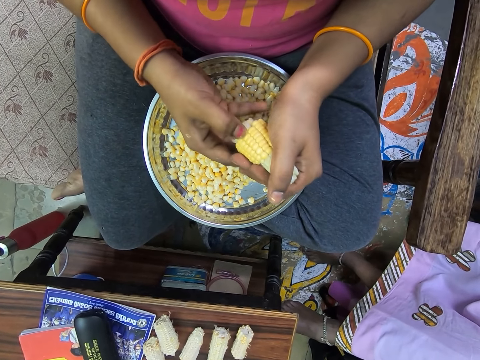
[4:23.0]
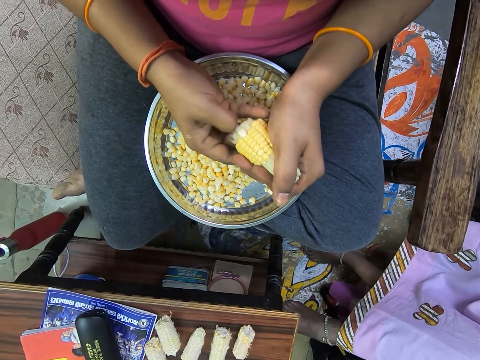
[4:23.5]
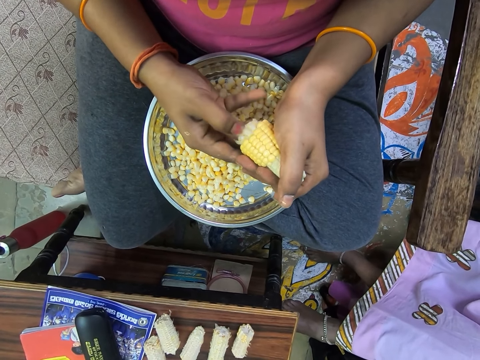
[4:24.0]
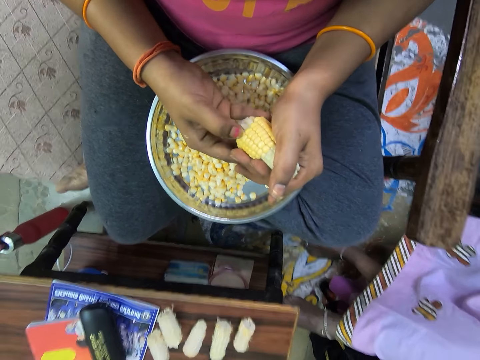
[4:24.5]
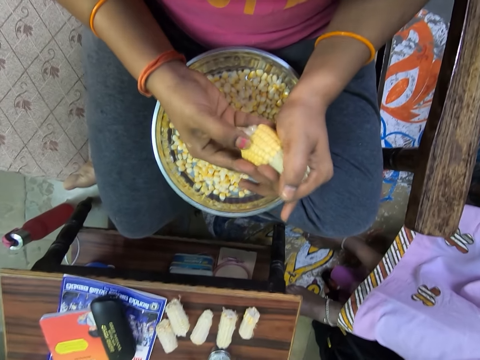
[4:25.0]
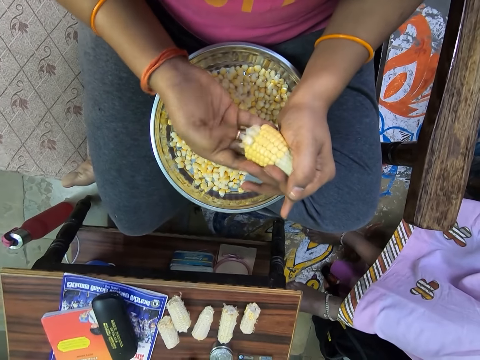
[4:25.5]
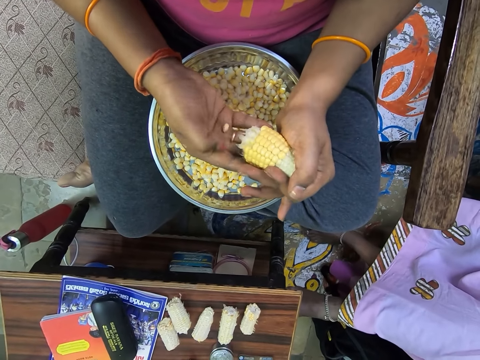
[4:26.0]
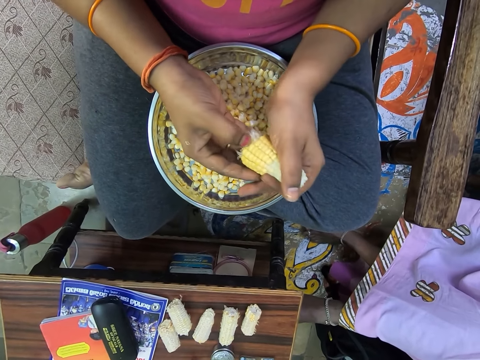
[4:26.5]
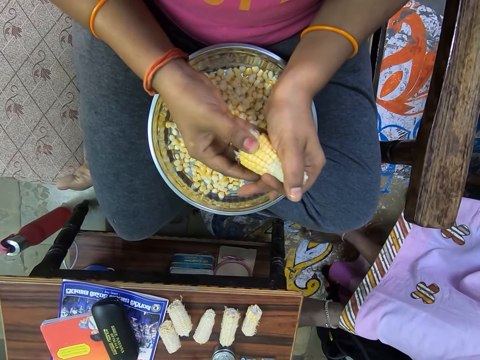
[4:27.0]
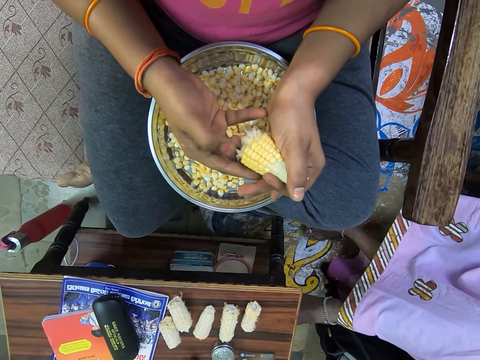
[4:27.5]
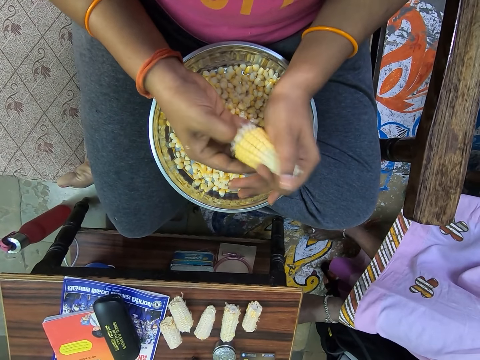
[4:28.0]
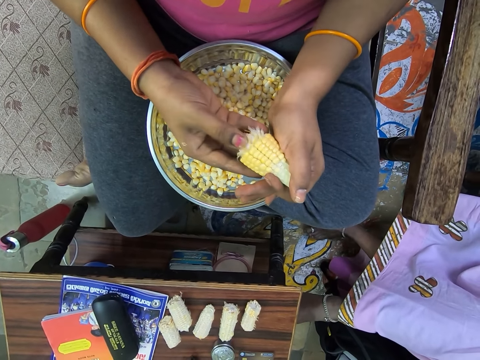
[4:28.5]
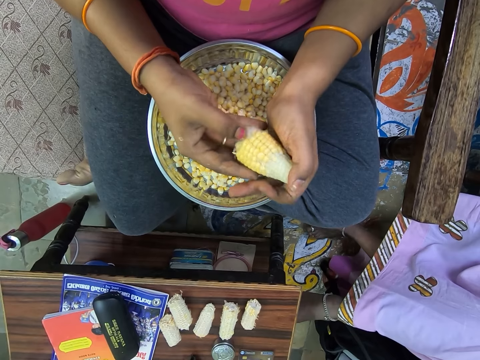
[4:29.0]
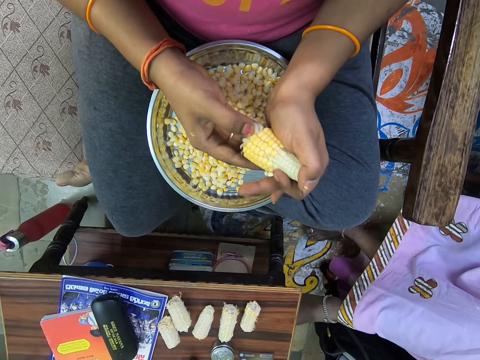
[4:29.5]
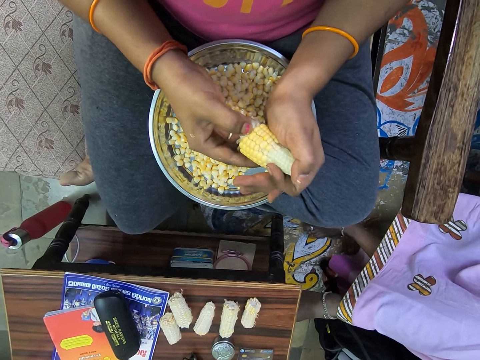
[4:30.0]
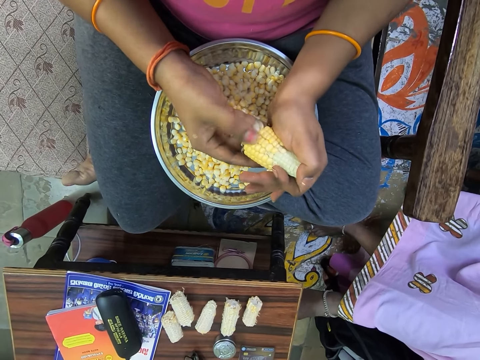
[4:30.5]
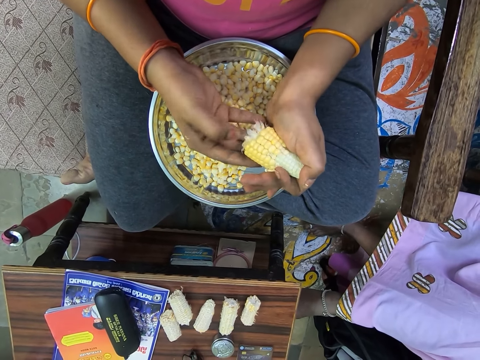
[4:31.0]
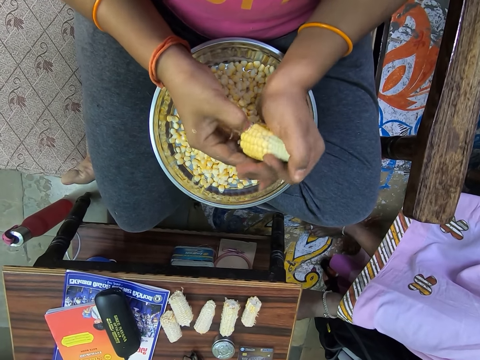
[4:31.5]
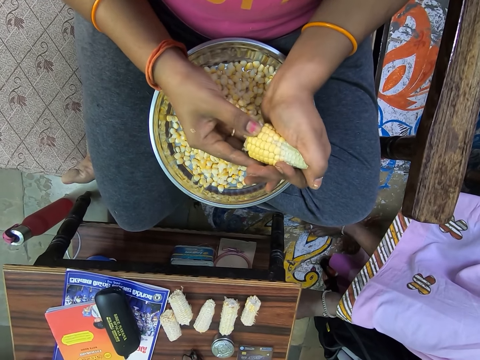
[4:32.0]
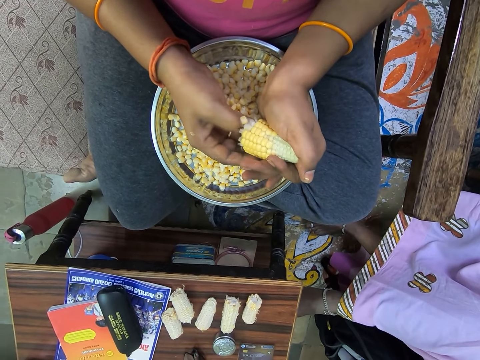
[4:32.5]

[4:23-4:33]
A man interacts with the camera wearer.

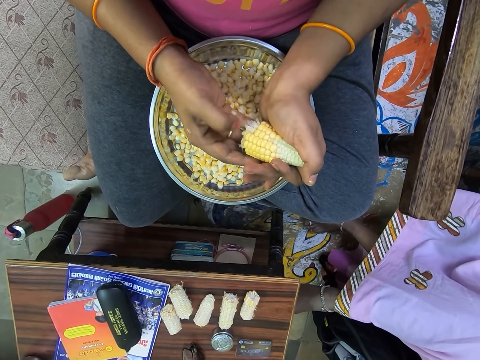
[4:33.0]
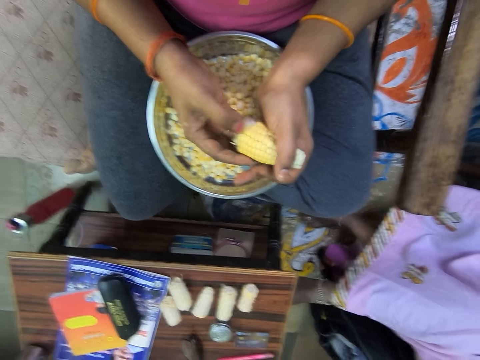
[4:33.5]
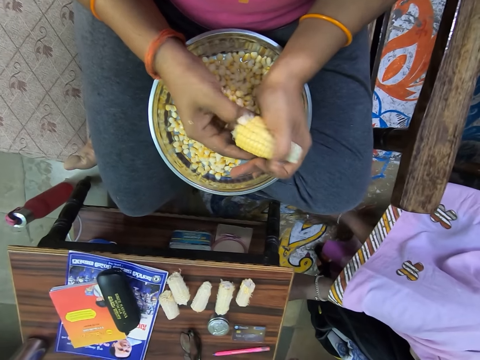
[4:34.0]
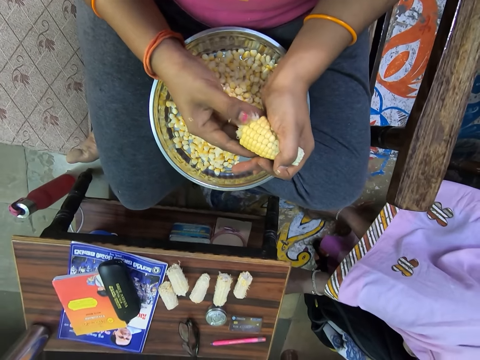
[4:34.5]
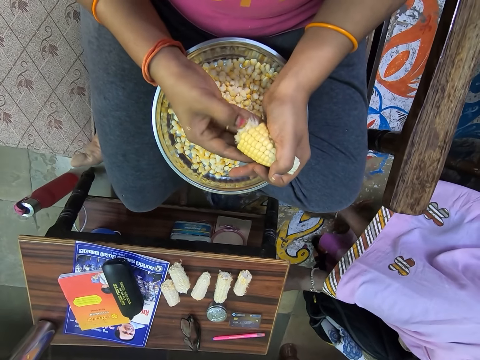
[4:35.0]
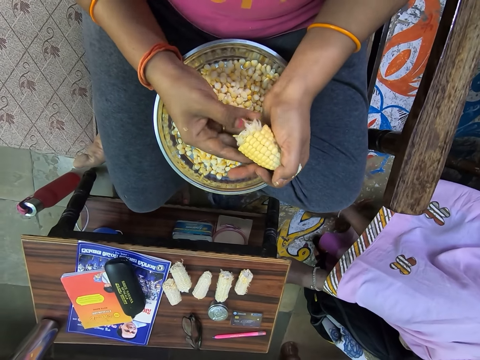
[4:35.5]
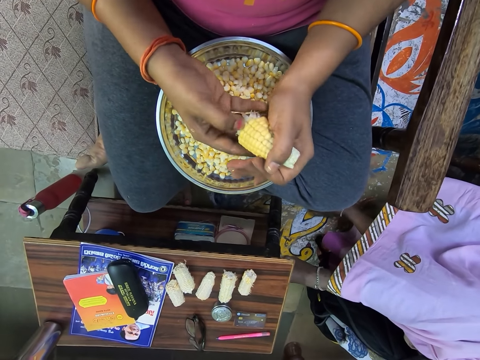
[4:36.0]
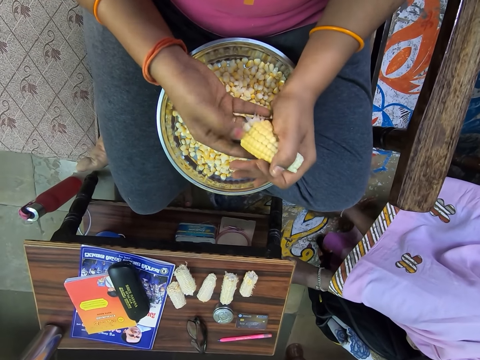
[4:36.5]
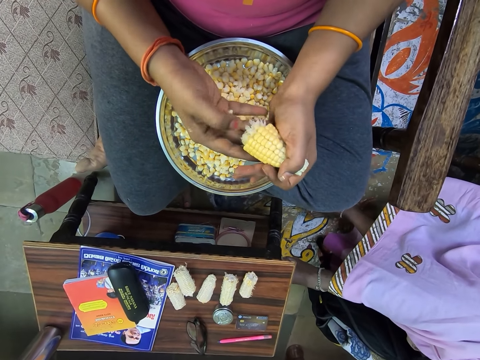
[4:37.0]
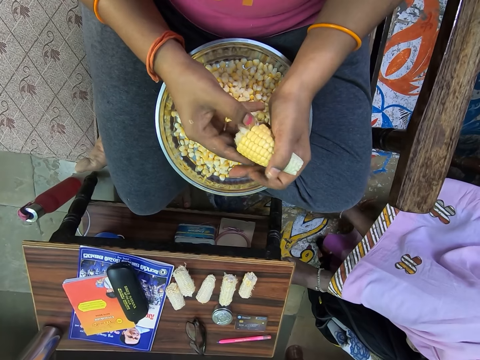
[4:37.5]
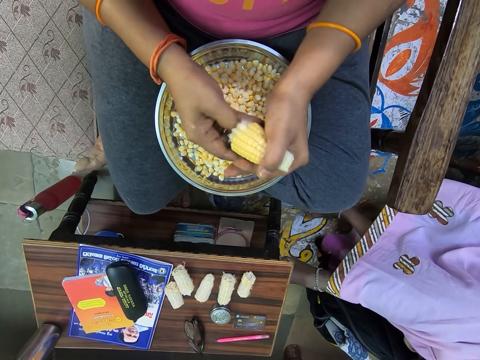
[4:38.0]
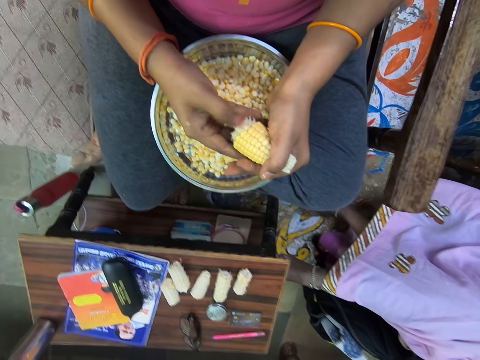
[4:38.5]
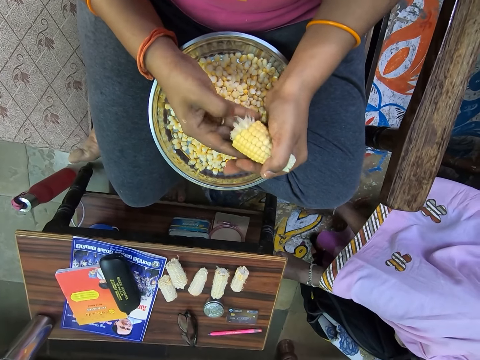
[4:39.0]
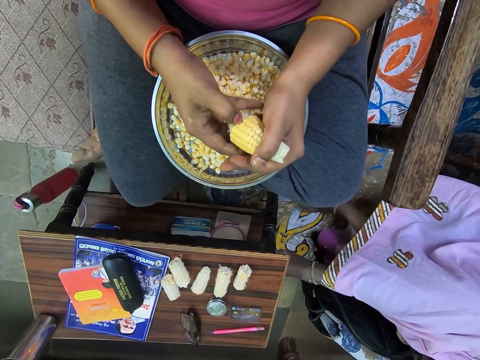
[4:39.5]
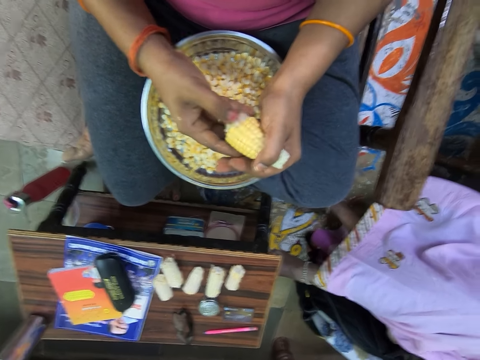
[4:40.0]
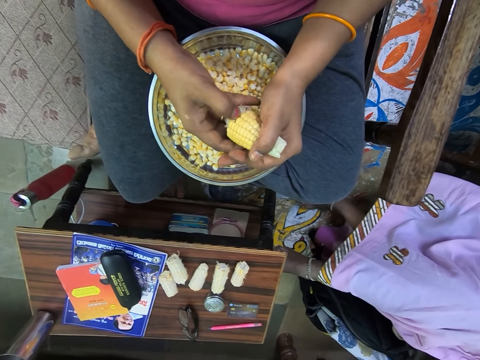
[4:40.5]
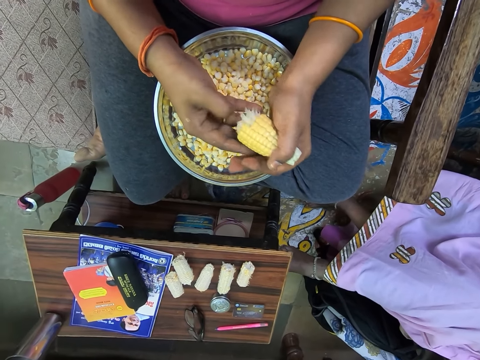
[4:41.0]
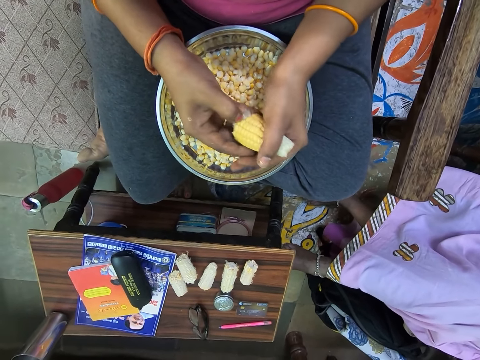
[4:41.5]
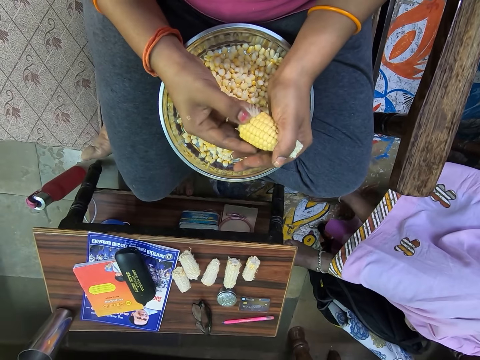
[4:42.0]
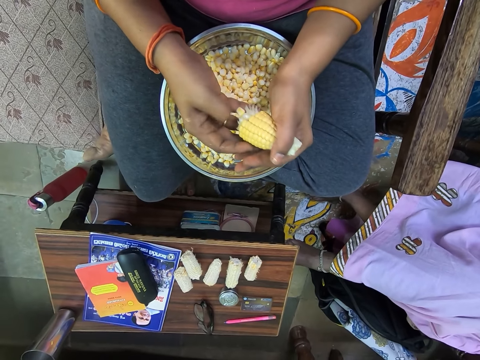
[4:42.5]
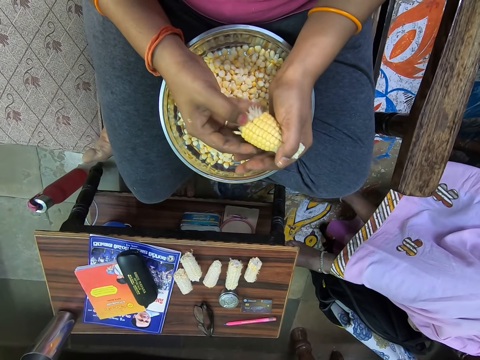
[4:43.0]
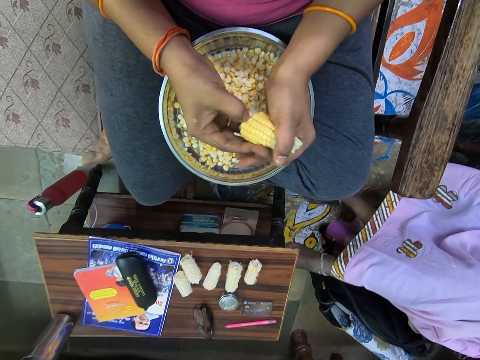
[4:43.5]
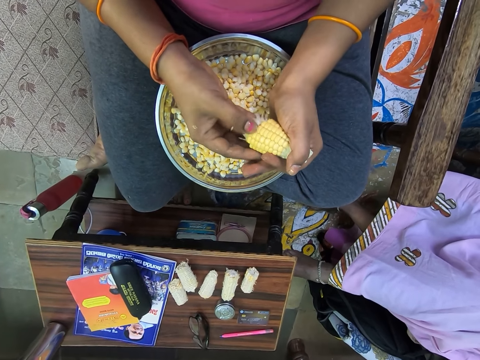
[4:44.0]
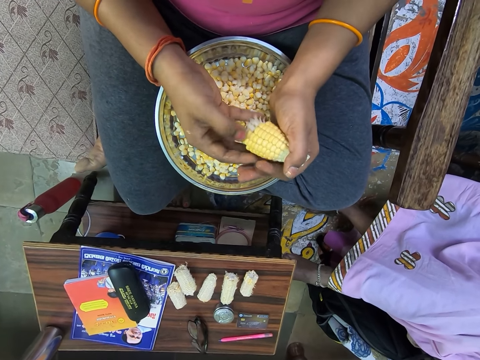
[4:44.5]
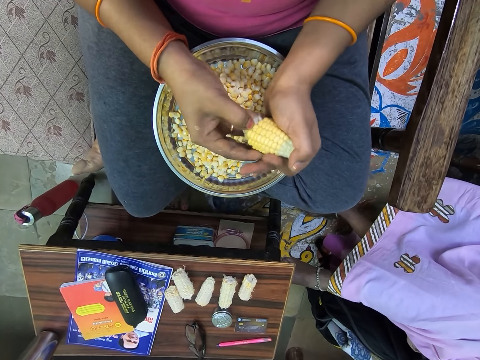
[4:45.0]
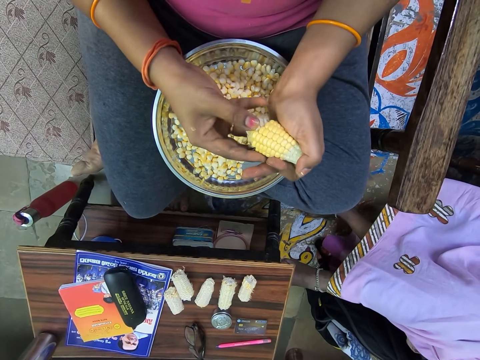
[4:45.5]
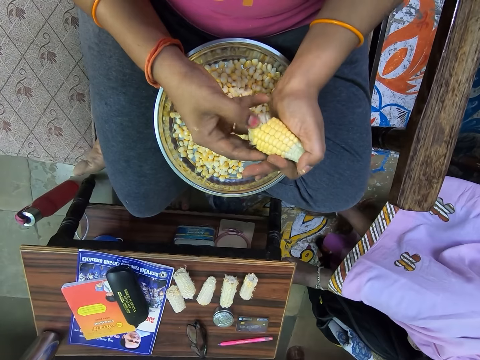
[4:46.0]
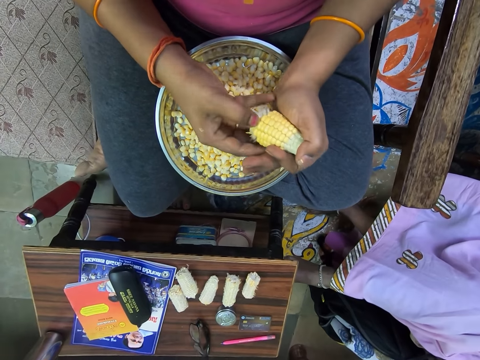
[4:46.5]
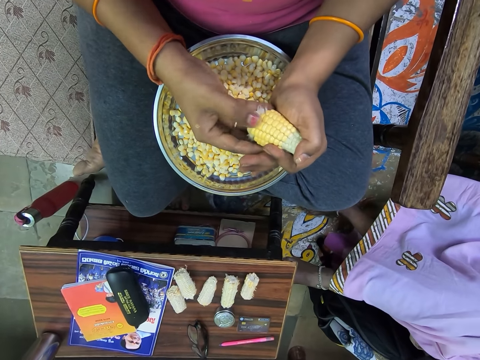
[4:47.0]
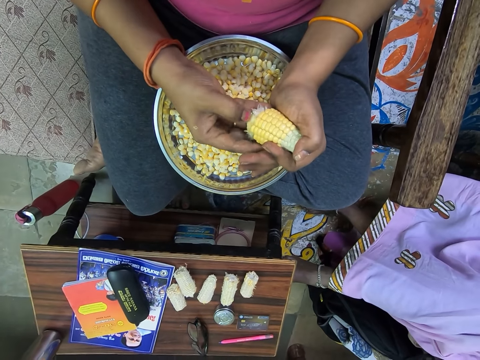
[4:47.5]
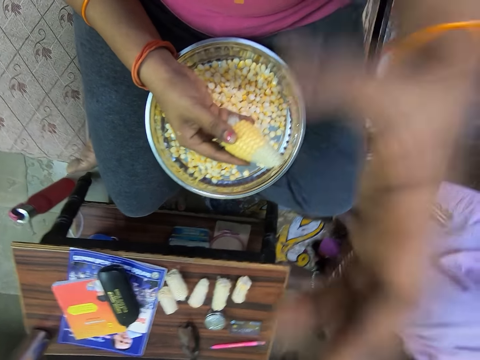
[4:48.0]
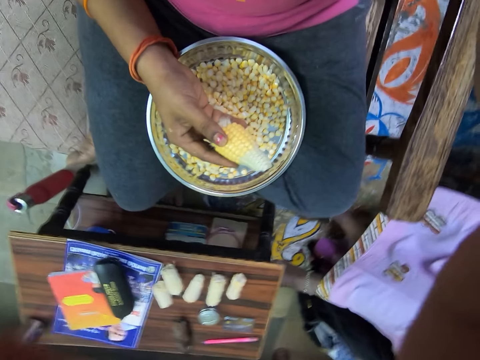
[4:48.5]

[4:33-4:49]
The camera wearer talks with a man. They remove the maize from the maize cob. They interact with the man.
